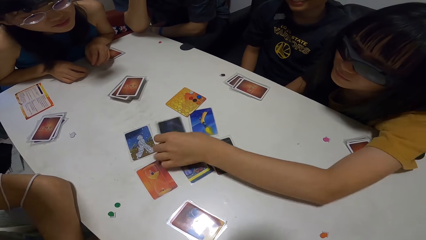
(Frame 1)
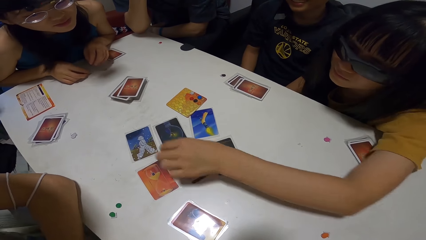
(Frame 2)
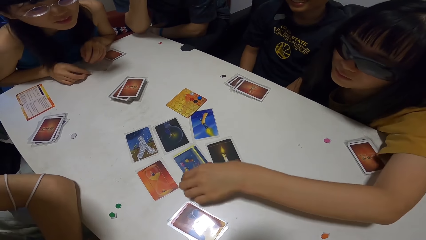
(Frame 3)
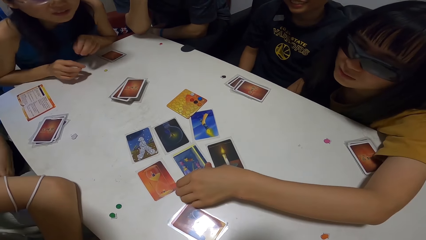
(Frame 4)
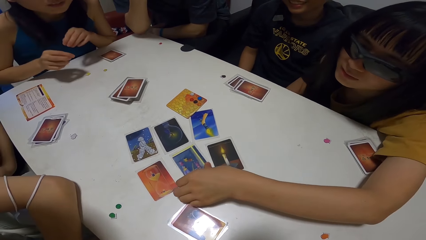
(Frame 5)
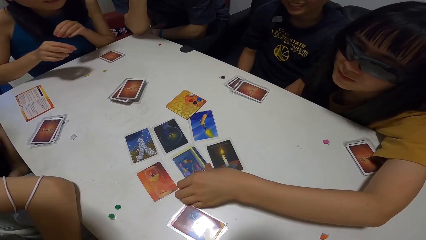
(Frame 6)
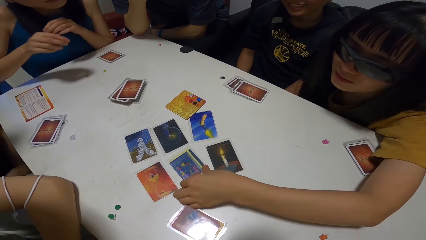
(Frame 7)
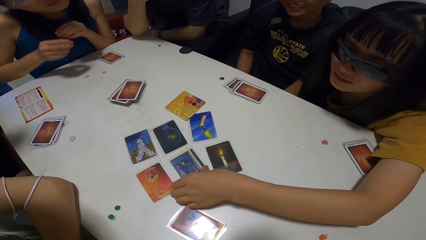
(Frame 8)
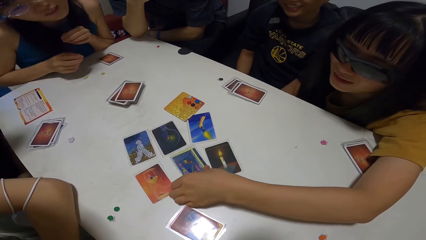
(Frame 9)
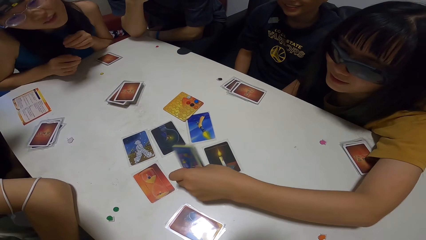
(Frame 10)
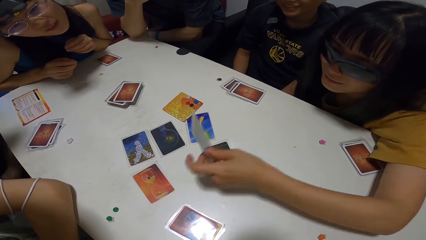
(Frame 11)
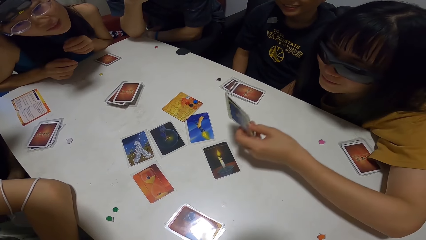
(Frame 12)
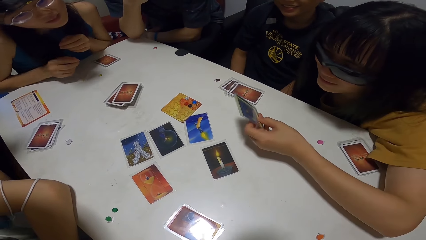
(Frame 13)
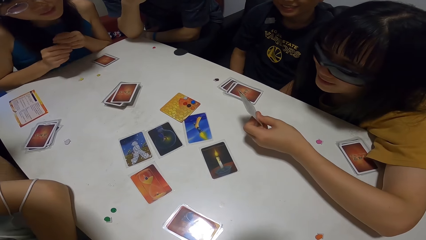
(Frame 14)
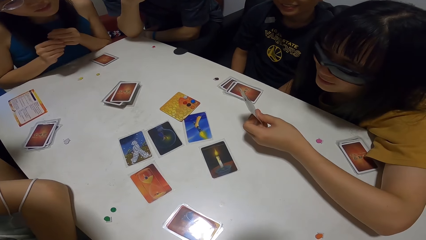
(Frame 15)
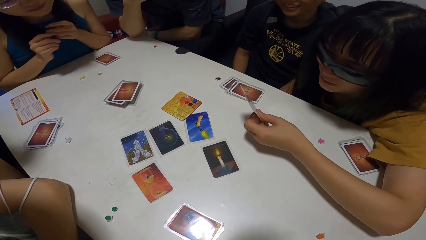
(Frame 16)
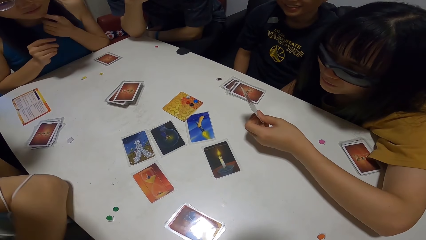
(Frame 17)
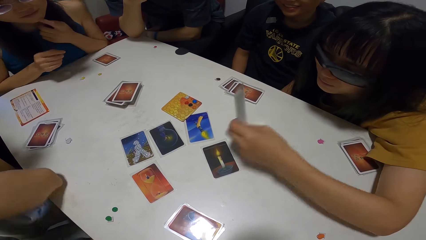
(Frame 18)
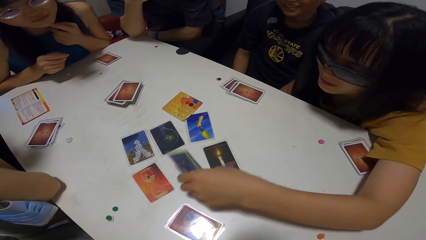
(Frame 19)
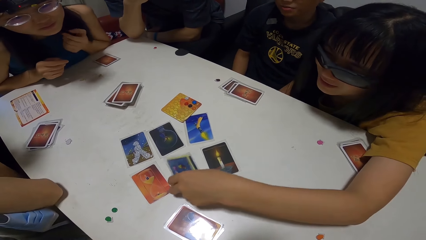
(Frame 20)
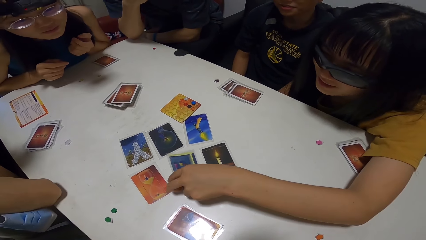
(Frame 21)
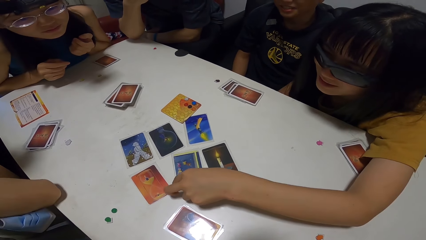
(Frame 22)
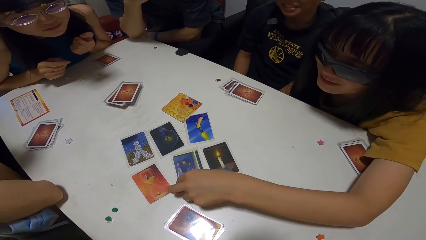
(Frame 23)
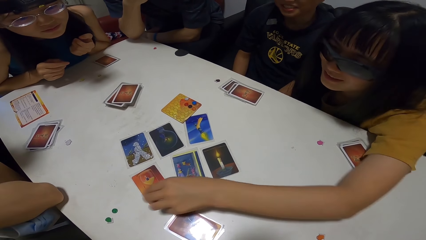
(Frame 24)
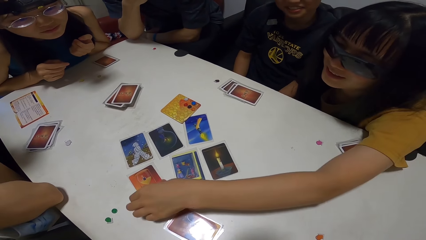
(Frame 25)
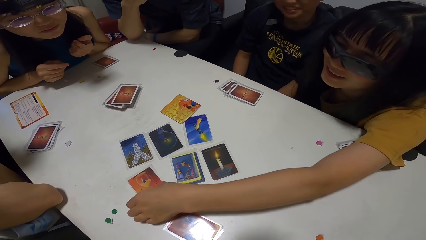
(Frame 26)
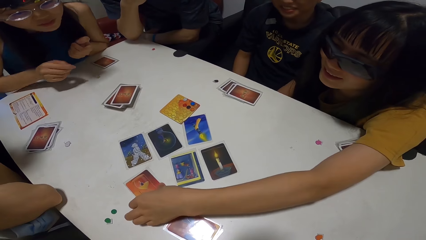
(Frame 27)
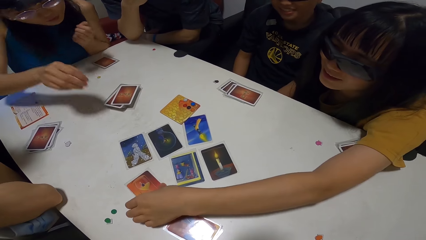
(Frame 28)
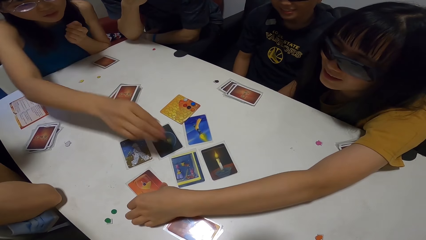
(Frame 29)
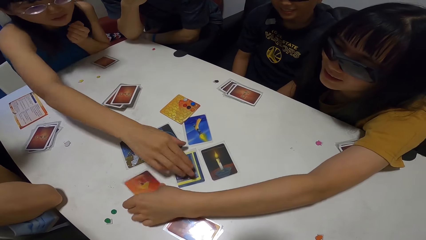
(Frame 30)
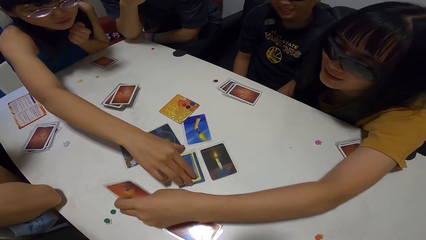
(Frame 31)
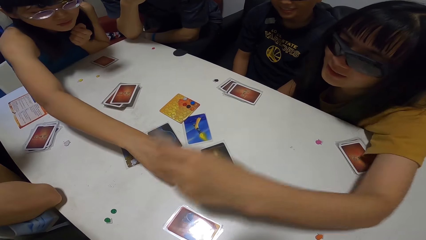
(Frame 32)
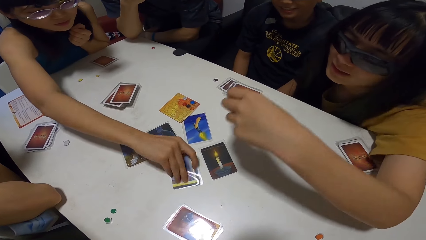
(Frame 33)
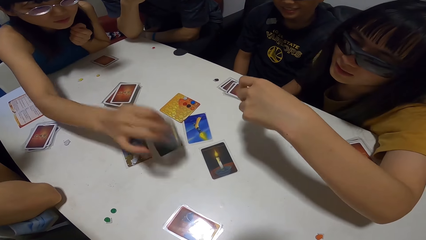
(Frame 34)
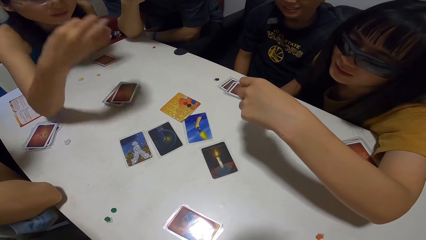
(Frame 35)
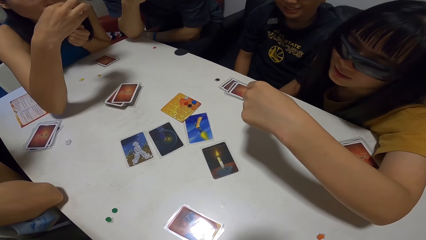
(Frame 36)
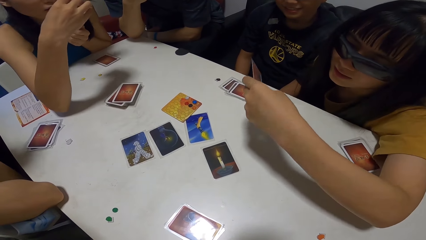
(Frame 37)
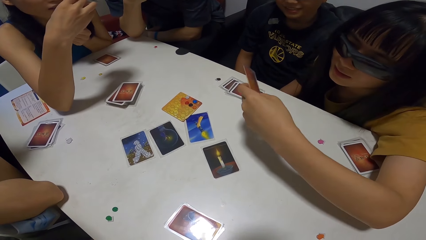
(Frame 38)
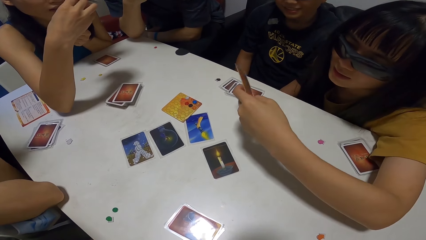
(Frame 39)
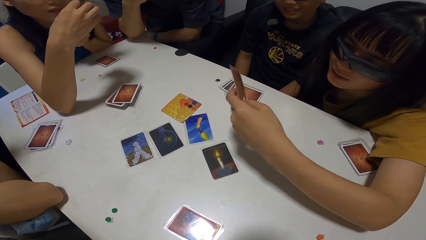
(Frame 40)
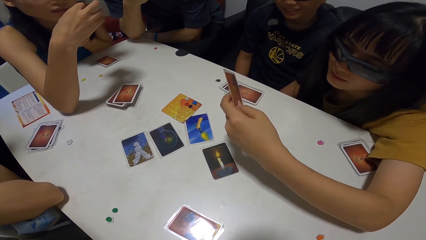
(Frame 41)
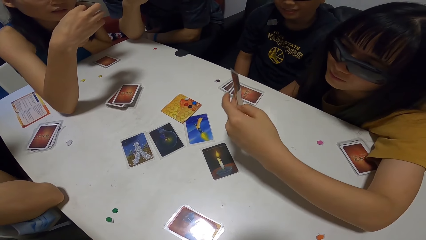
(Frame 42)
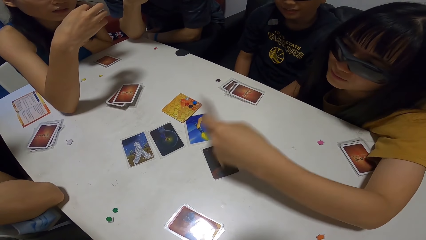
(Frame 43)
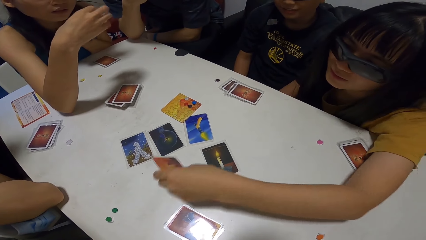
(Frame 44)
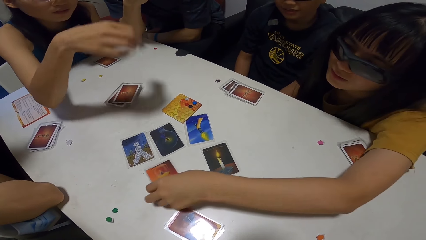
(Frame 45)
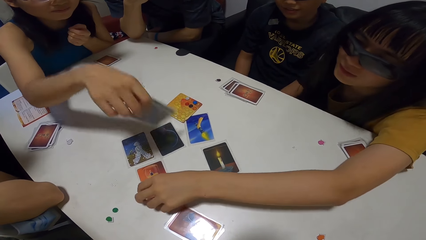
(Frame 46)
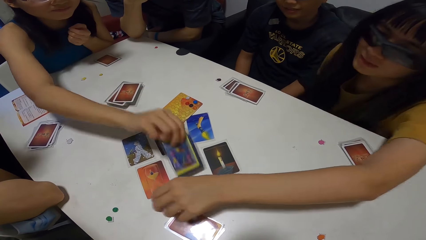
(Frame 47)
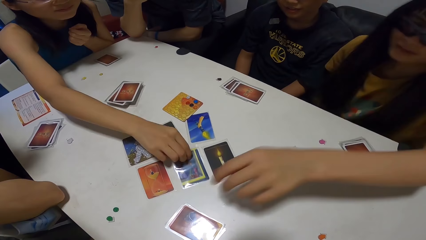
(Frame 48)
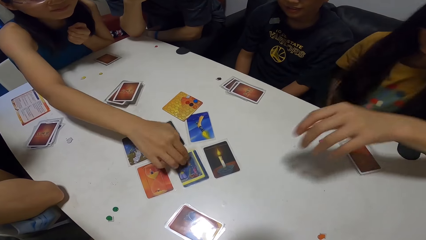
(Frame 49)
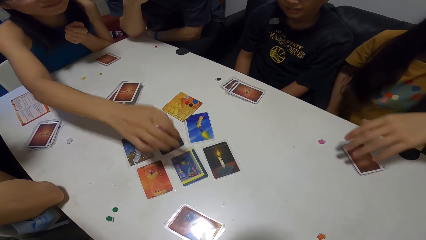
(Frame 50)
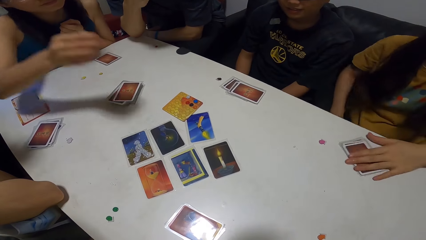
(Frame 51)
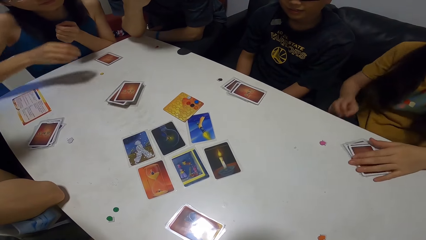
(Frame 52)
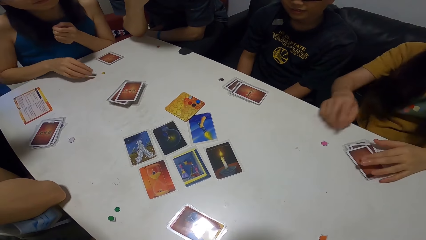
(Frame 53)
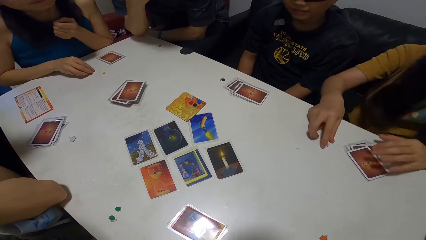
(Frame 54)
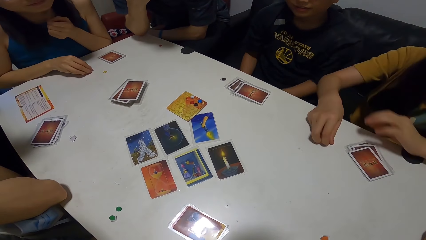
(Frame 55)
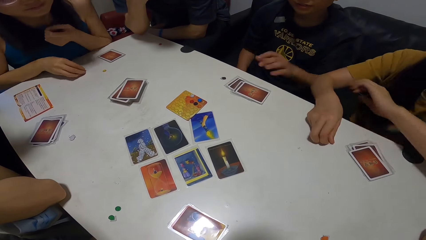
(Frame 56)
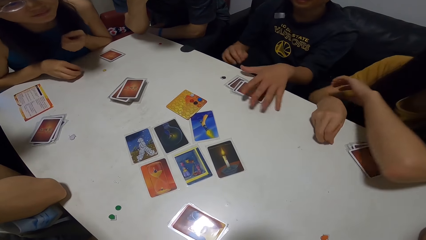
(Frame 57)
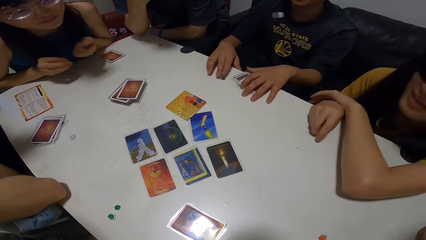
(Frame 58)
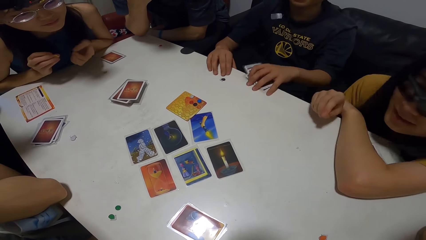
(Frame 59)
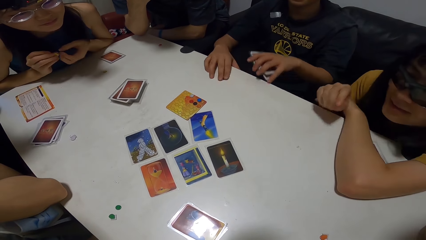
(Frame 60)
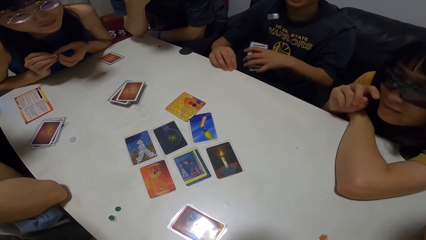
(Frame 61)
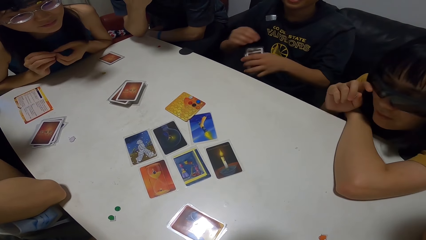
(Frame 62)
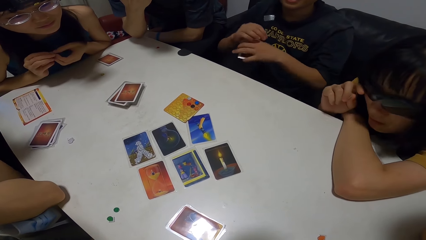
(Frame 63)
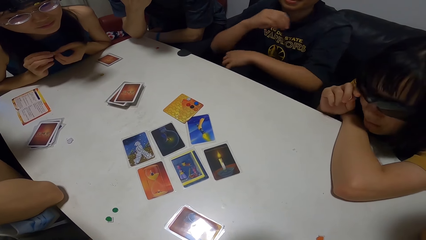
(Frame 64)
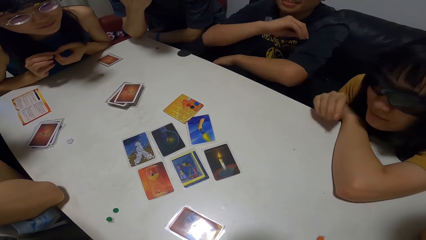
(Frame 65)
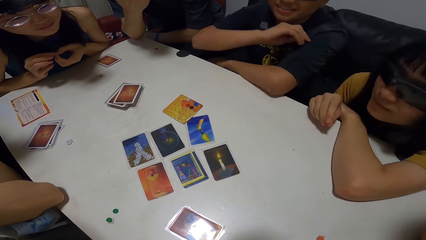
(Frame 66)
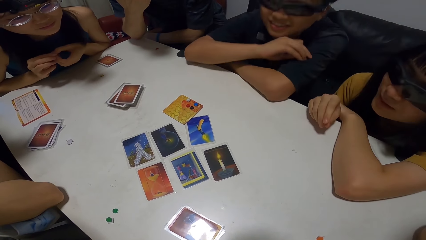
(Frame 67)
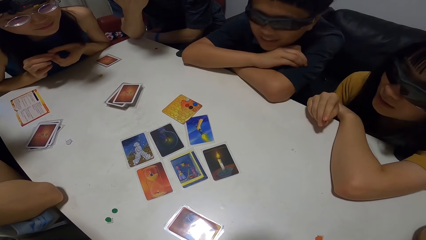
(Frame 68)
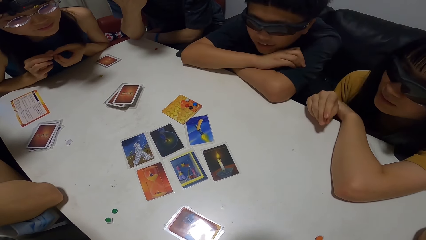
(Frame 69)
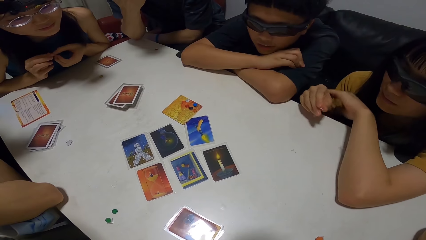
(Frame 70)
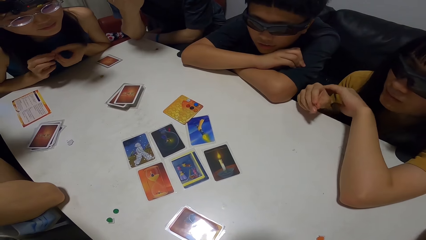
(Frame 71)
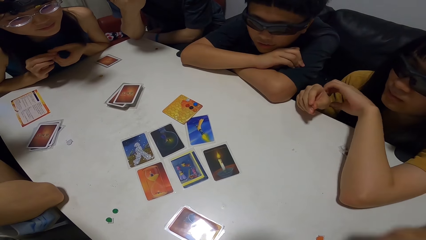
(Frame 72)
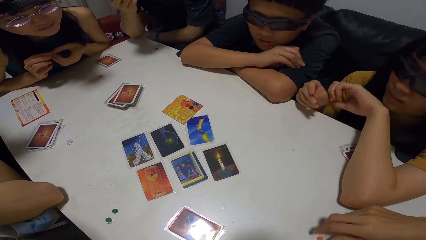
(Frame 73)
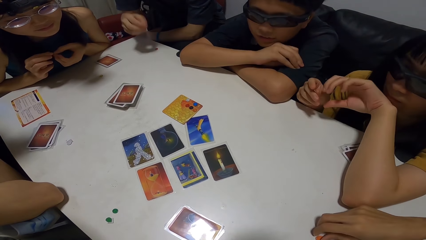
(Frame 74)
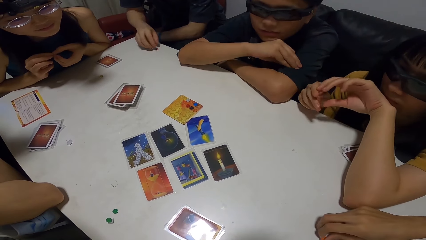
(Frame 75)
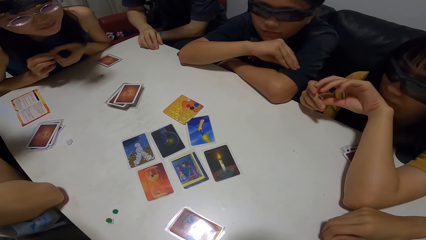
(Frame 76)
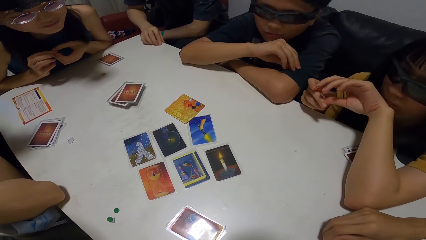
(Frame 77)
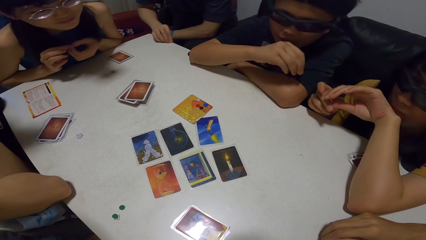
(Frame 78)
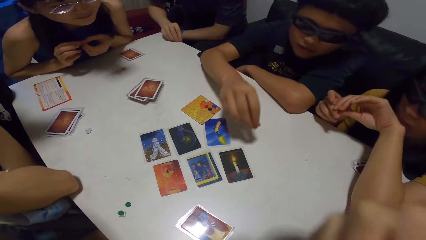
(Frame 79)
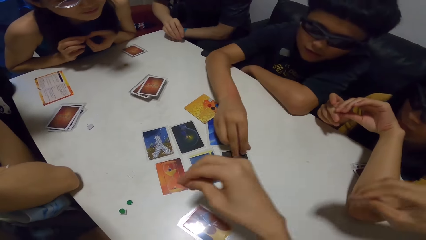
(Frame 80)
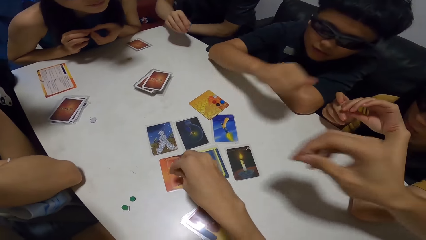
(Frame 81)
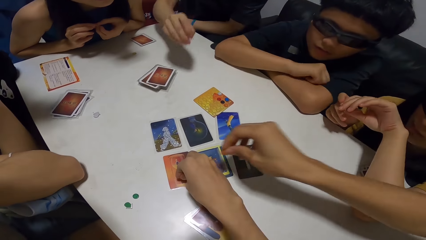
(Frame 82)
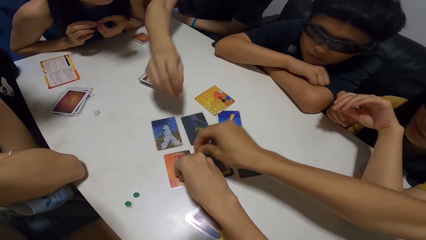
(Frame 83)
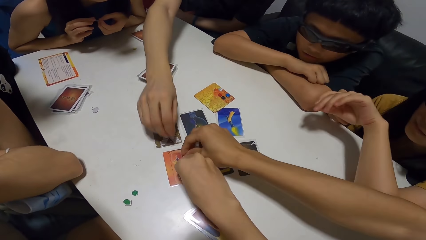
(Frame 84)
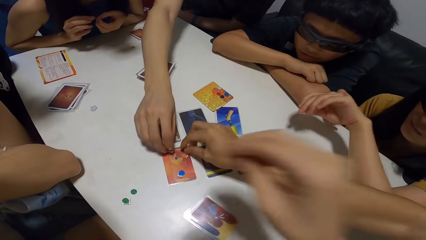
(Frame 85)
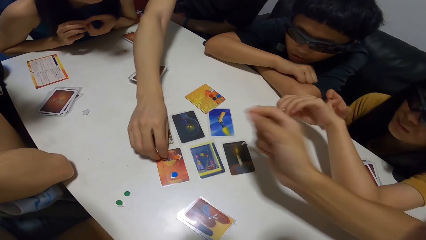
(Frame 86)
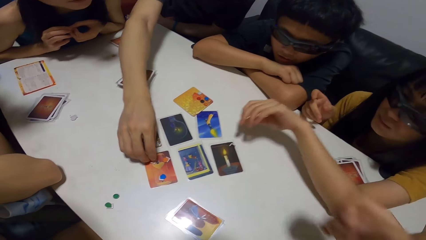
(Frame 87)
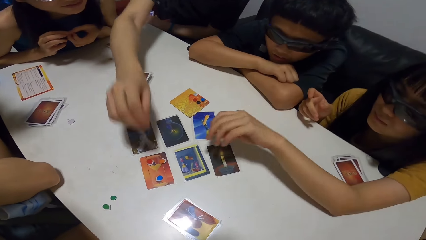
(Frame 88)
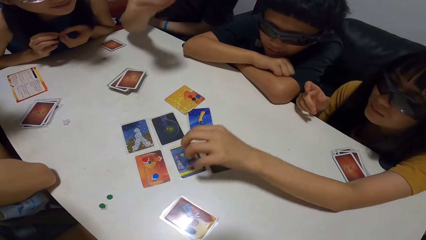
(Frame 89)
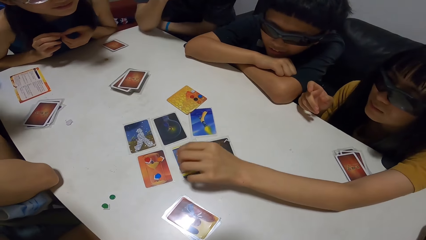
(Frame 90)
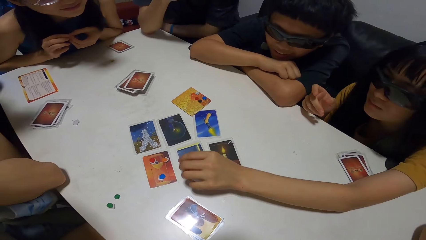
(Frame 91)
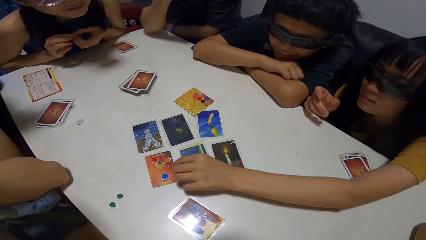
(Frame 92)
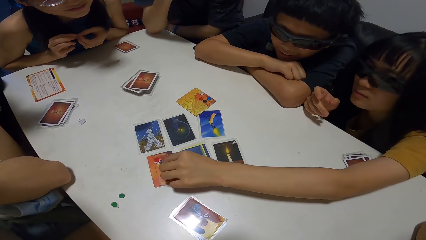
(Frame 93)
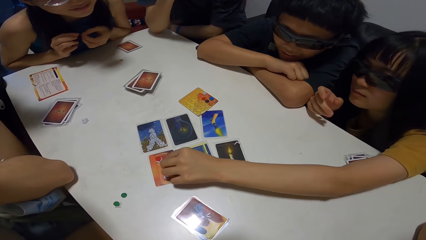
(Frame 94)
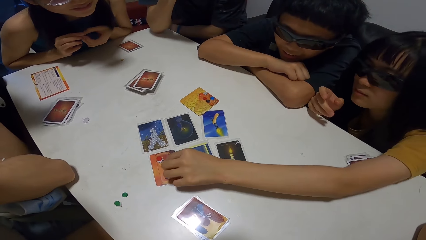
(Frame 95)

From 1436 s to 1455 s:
The woman drops the card on the table and takes a card from the table with her right hand. She drops the card on the table and takes a card from the table with her right hand. A lady looks at cards. Another woman takes a card on the table. The first woman drops the card on the table. The other woman drops the card on the table. The first woman takes a dice from the table. The other woman takes a dice from the table. The first woman rests her right hand on the table. The man takes the cards on the table with his right hand and takes a dice from the table with his left hand. The other woman holds the dice with both hands. The first woman rubs her eye with her left hand. The man puts the dice in his right hand, puts both hands on the table and rests his head on his hands. Another man picks up a dice from the table. The first woman moves the dice to her right hand. The first man plays the card on the table with his left hand and rests his head on his hands. The camera wearer plays a dice on the card. The other man plays the dice on a card.
